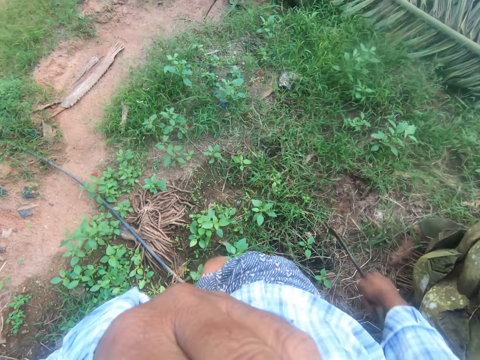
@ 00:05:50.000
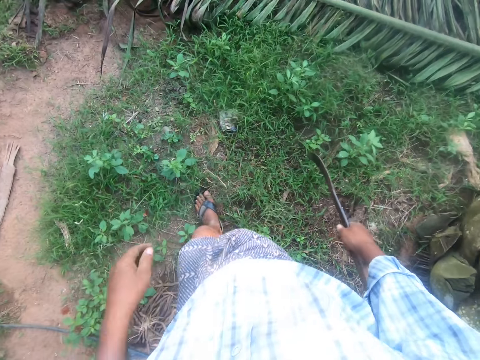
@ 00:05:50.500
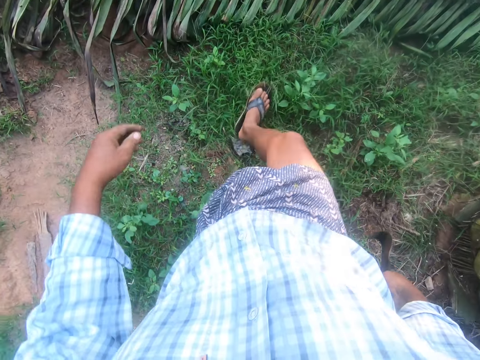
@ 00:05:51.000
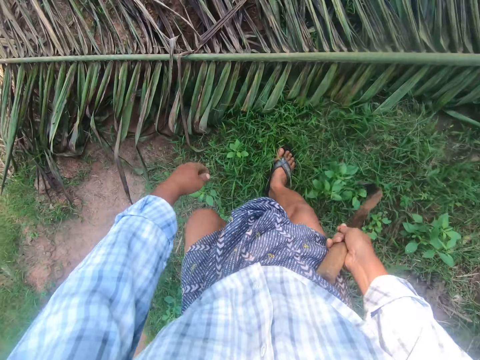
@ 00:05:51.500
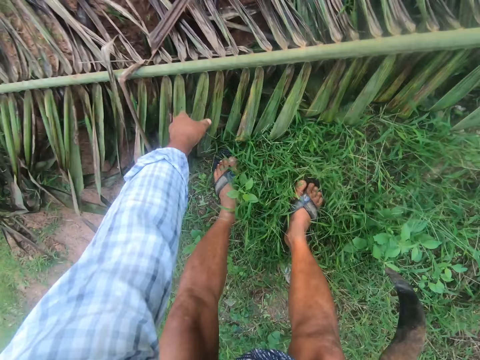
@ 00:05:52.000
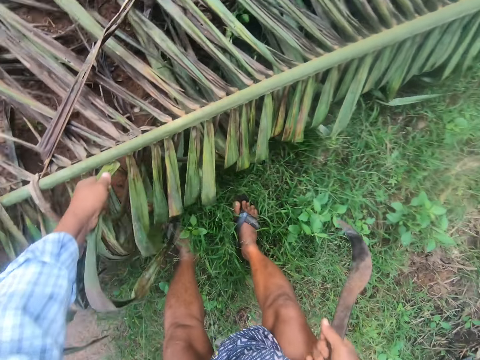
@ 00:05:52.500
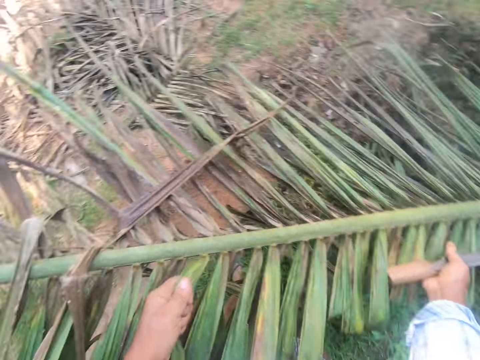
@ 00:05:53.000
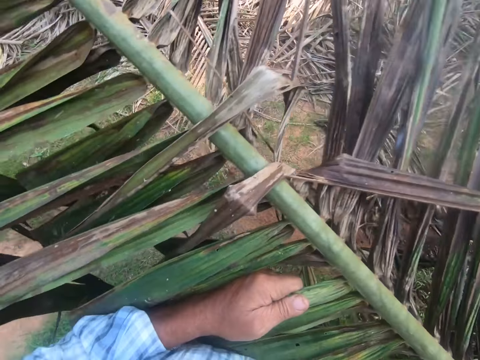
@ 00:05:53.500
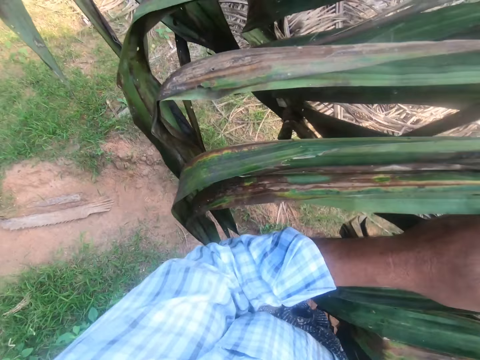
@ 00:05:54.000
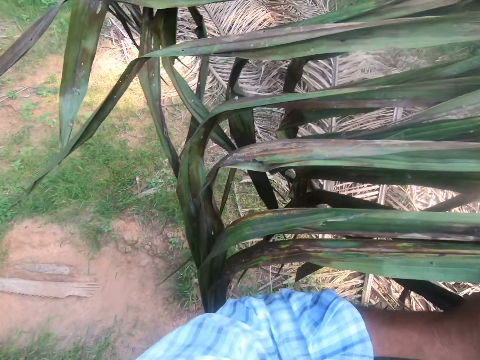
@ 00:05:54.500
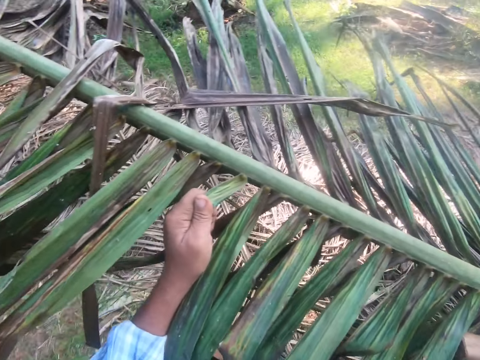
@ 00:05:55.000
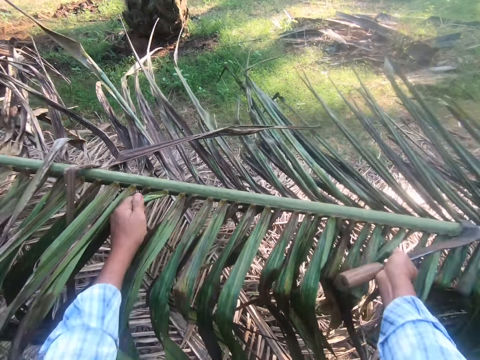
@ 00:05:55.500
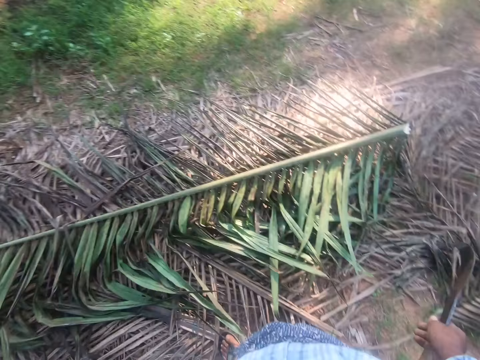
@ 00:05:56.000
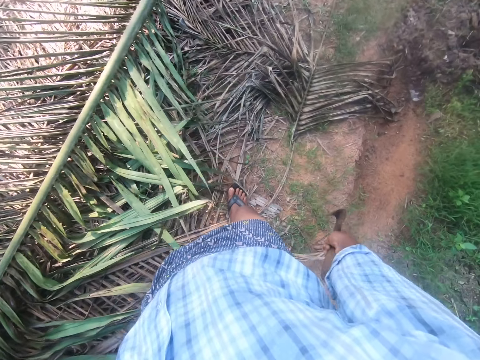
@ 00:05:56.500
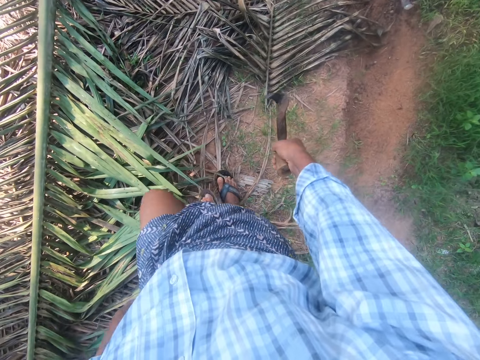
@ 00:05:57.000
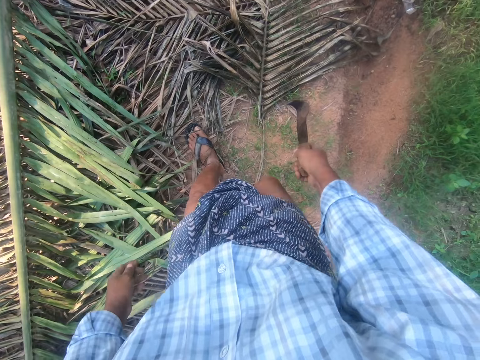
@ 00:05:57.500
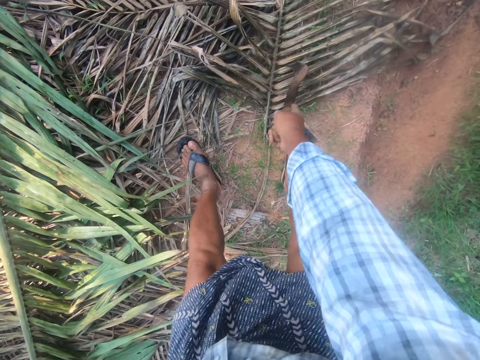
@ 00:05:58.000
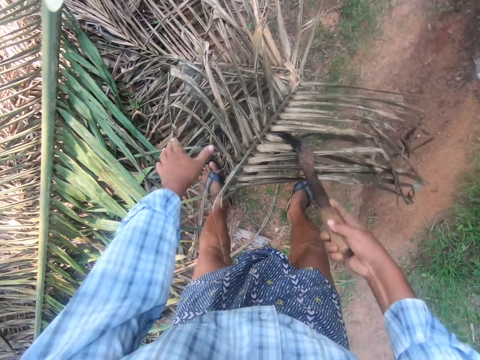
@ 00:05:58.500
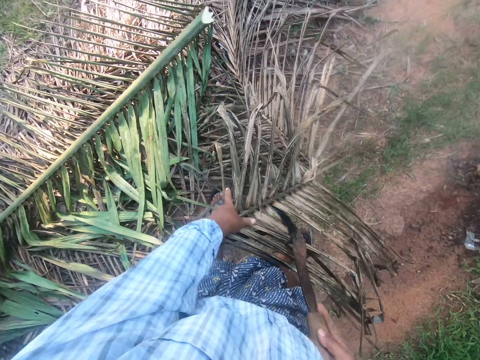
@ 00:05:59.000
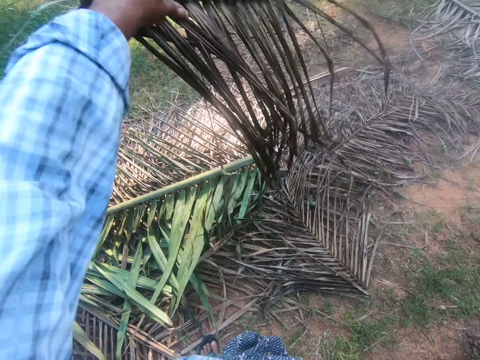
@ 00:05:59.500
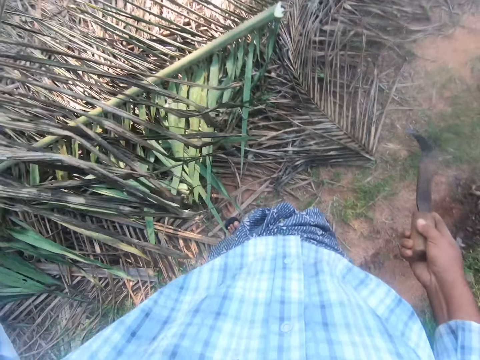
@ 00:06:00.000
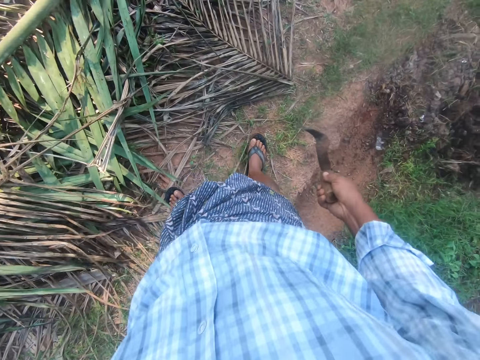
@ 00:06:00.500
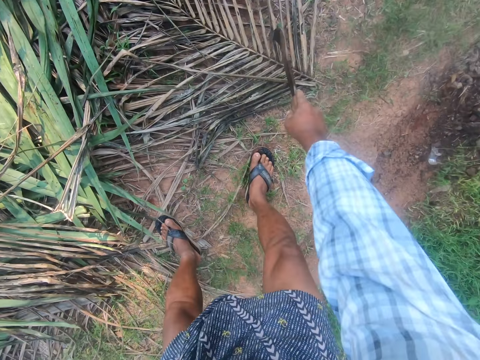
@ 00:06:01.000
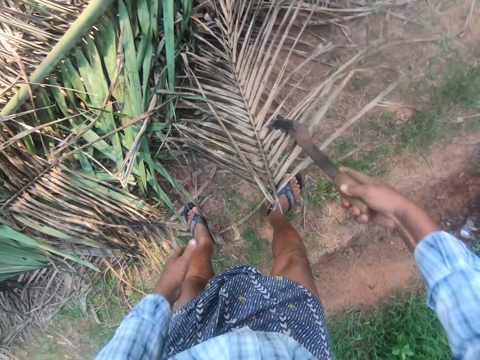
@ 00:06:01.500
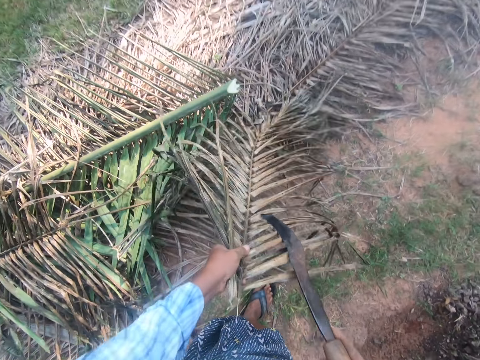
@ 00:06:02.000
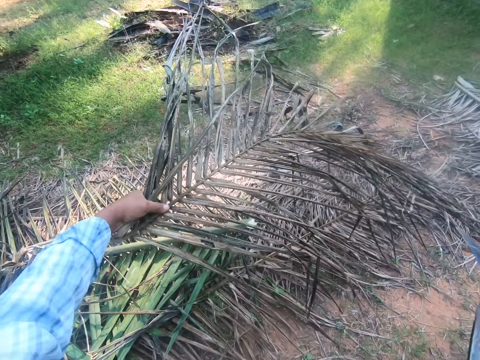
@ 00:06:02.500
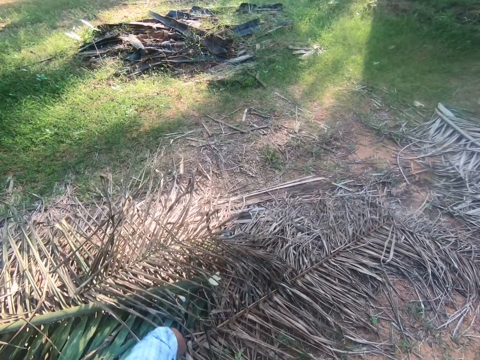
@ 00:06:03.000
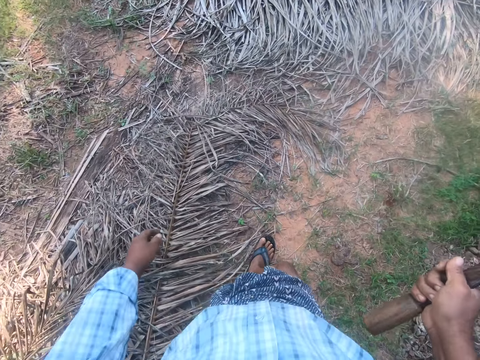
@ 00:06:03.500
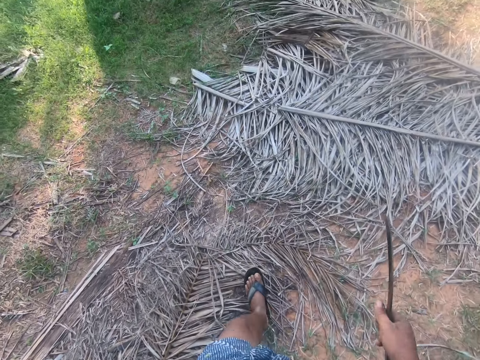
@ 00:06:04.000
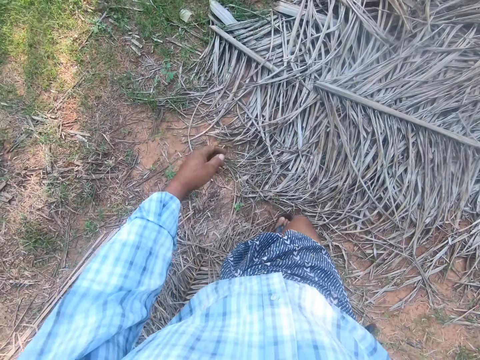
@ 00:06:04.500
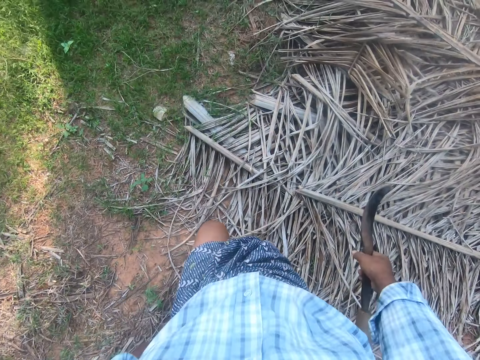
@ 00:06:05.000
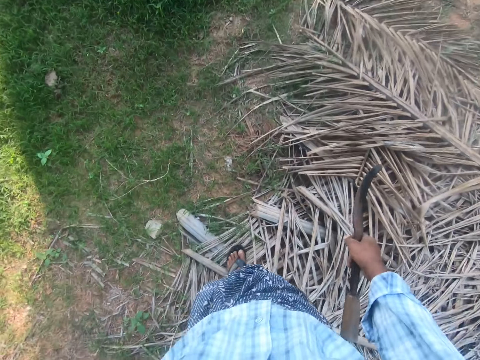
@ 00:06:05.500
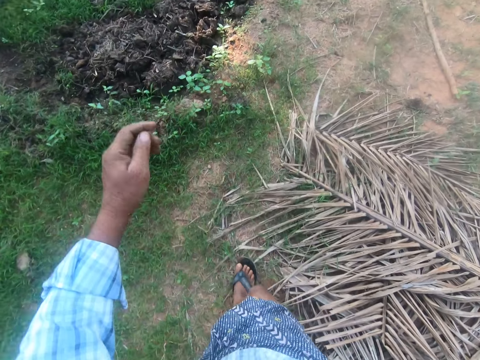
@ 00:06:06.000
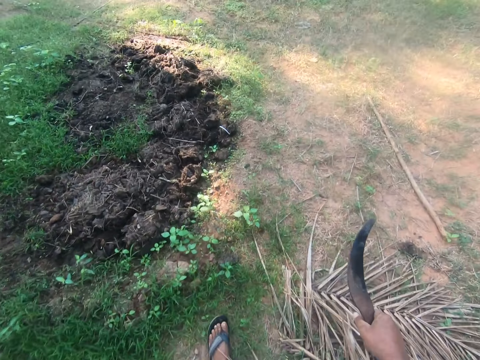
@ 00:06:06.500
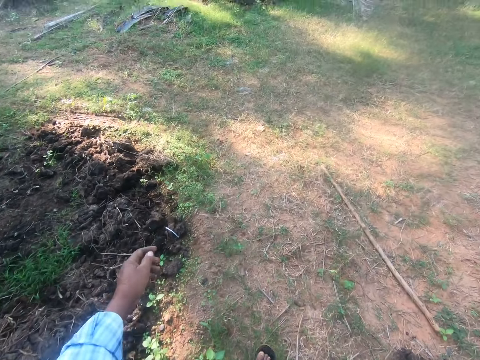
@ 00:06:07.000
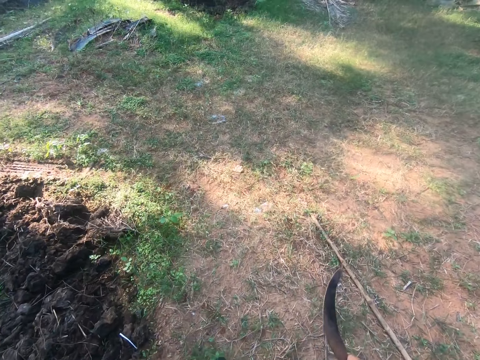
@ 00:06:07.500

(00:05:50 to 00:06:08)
The camera wearer lifts the left hand, lowers the left hand, and walks around. They bend down. They pick up a palm frond or coconut leaf. They hold the coconut leaf. They walk around. They drop the palm frond. They turn around. They bend down. They move the coconut leaf with a machete. They pick up the dried palm fronds. They drop the dried palm fronds. They bend down. They move the coconut leaf with the machete. They pick up the dried palm fronds. They hold the coconut leaf. They drop the dried palm fronds. They walk away from the palm fronds.

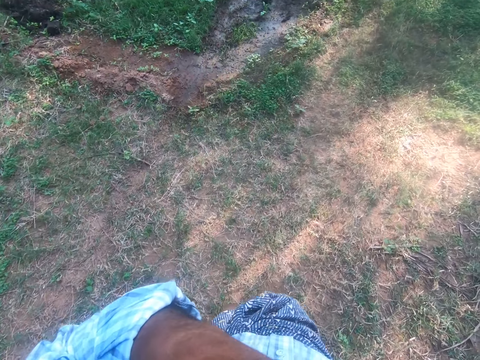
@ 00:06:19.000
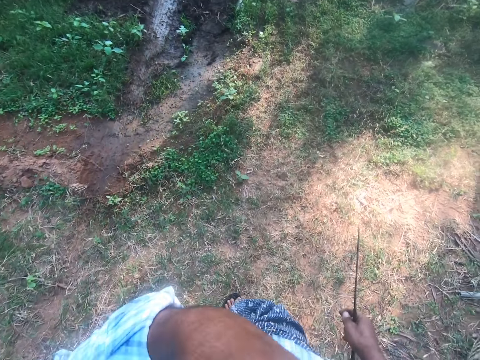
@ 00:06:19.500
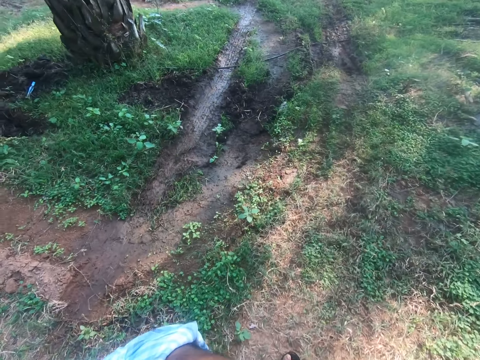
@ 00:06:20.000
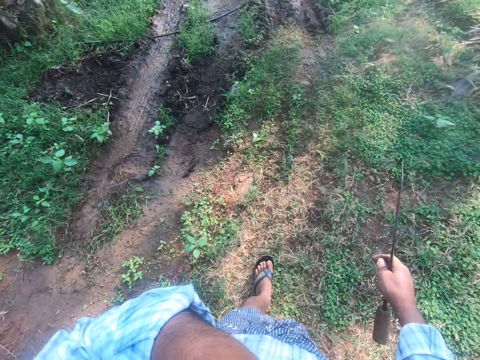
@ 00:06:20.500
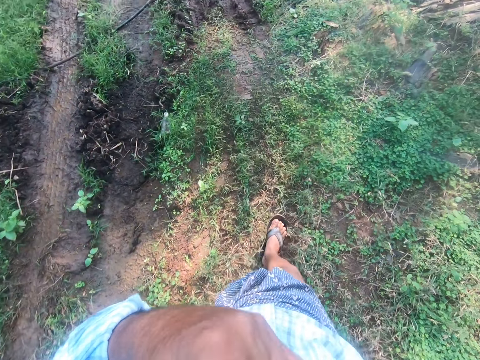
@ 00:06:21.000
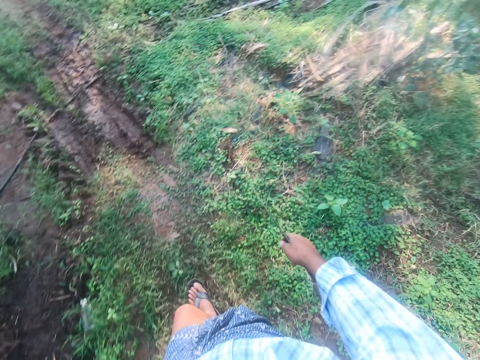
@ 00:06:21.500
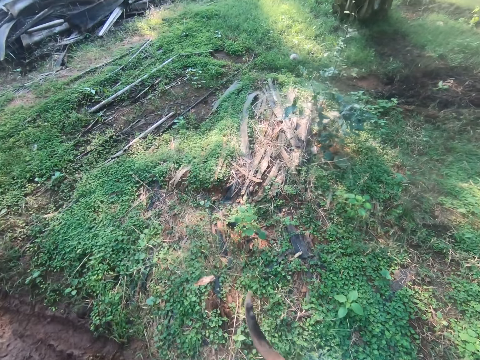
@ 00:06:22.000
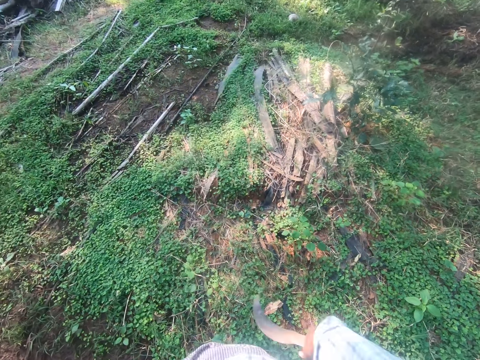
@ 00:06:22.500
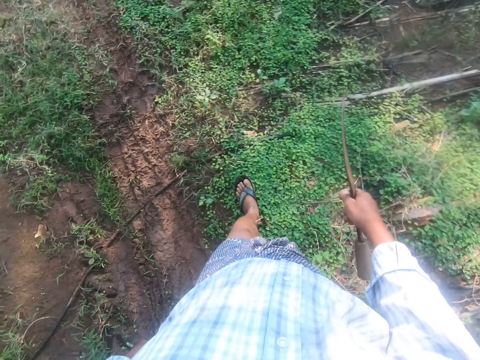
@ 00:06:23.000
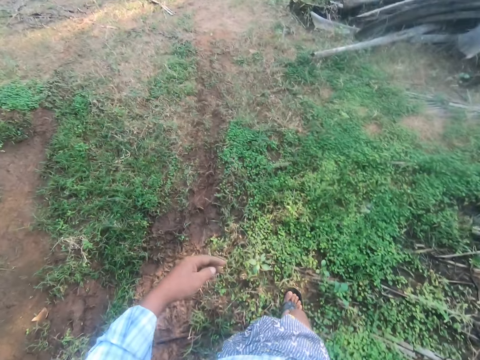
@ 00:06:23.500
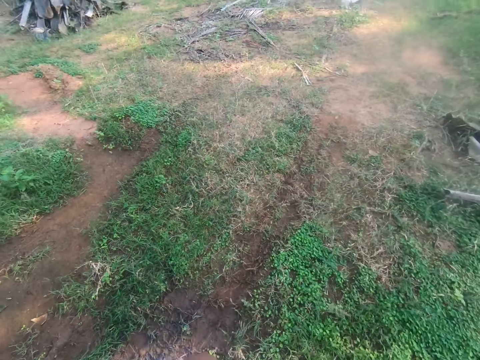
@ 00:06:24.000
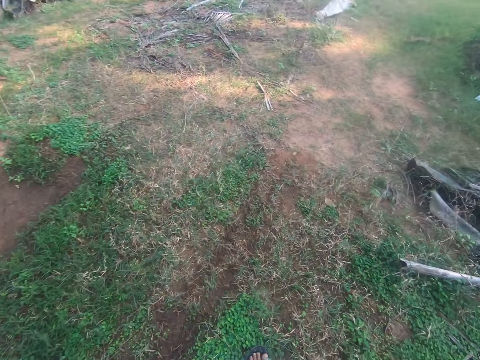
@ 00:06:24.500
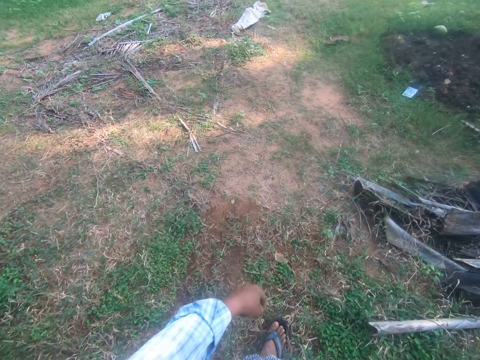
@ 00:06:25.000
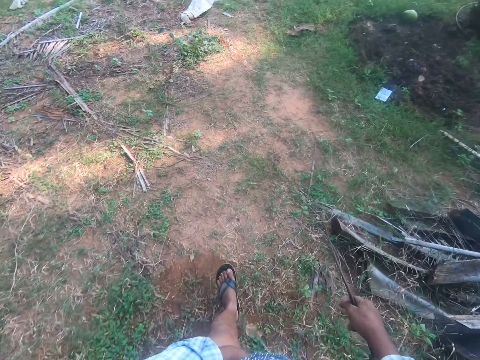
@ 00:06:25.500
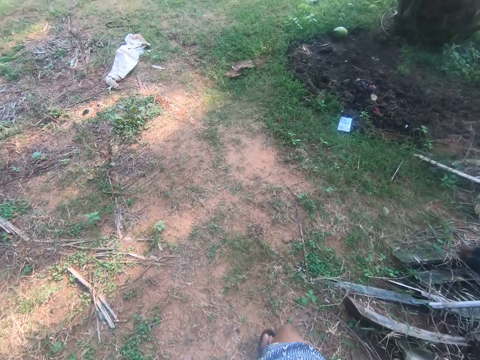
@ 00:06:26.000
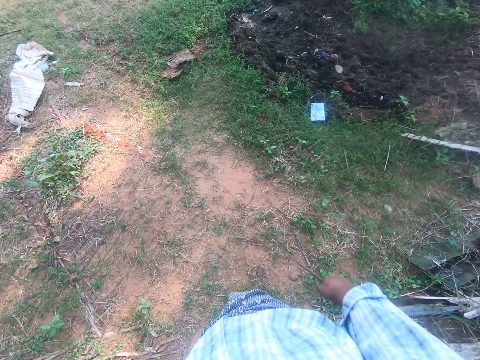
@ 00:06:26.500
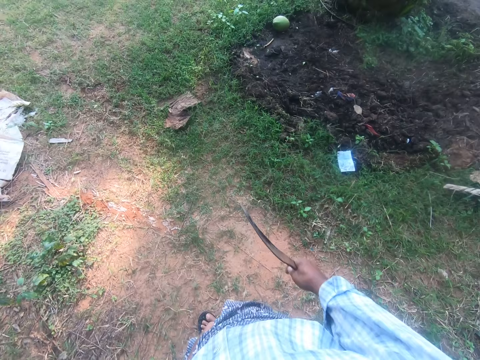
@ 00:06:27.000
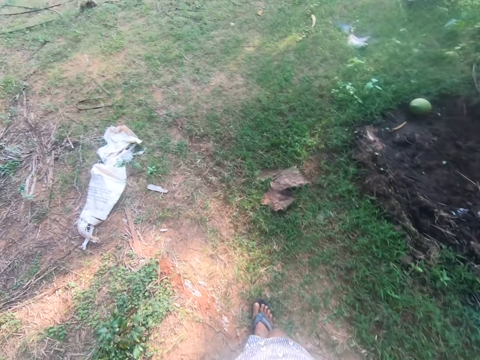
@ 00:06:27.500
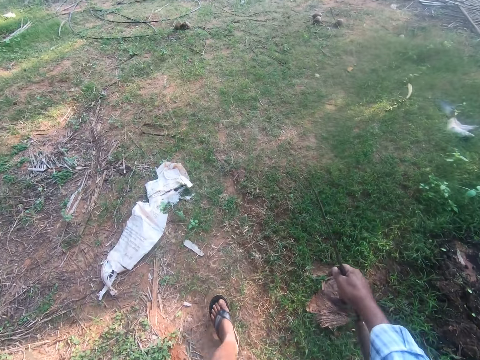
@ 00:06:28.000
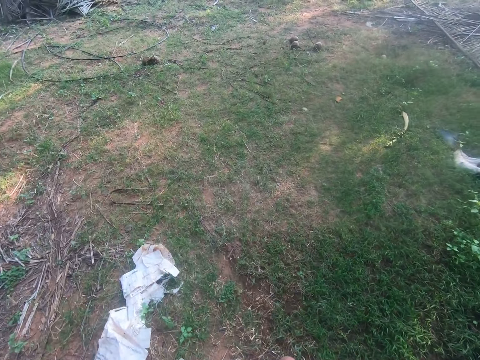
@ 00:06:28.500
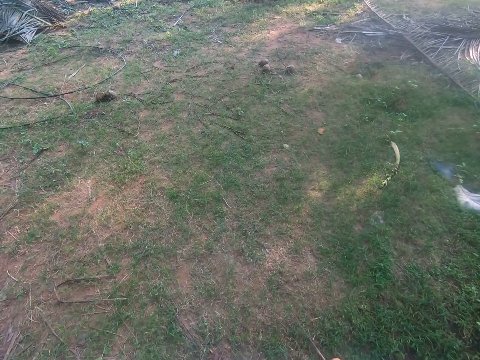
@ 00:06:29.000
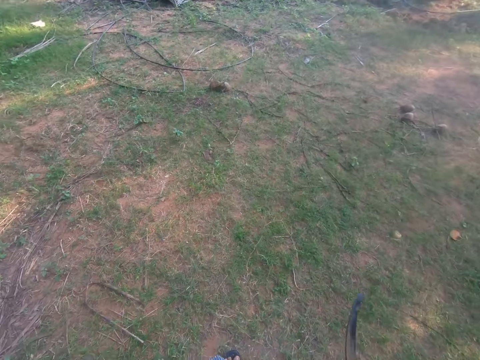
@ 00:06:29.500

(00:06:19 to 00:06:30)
The camera wearer lifts the left hand while walking. He touches his nose. He lowers the left hand while walking.
